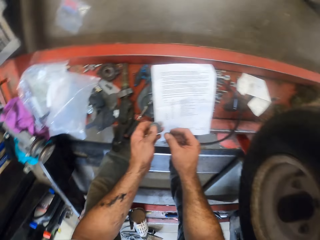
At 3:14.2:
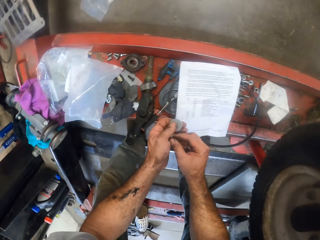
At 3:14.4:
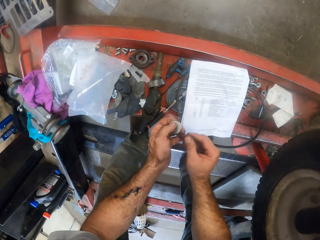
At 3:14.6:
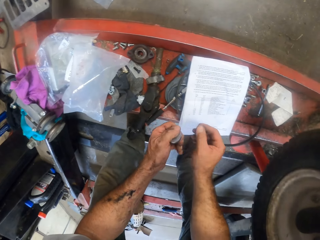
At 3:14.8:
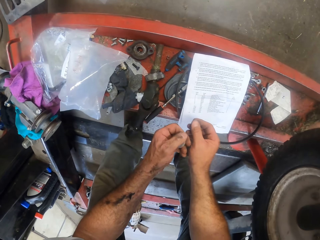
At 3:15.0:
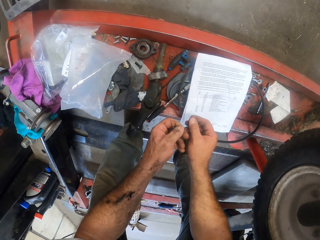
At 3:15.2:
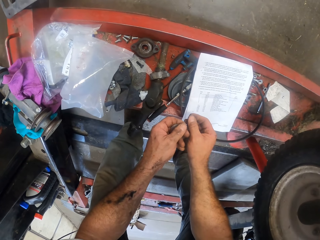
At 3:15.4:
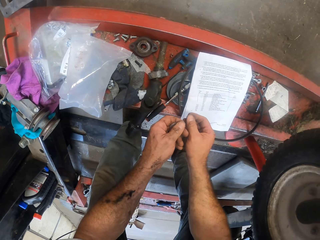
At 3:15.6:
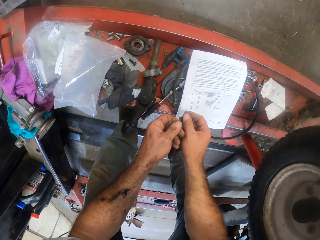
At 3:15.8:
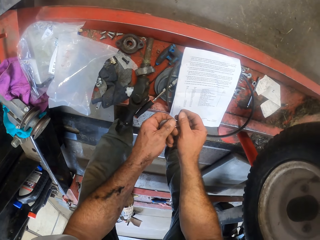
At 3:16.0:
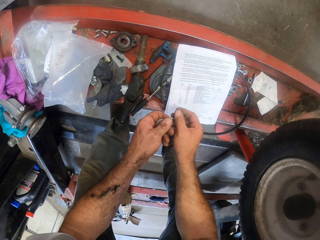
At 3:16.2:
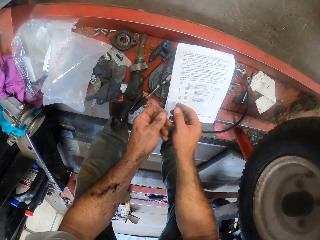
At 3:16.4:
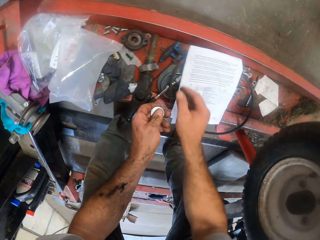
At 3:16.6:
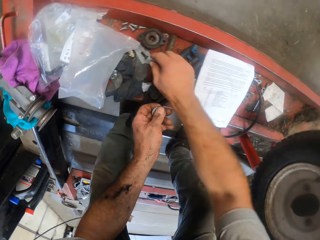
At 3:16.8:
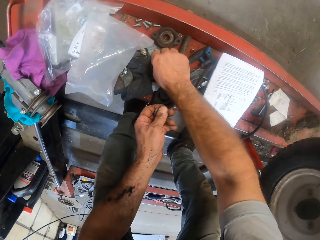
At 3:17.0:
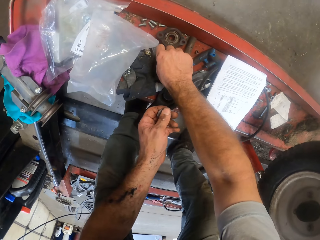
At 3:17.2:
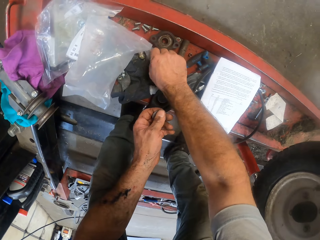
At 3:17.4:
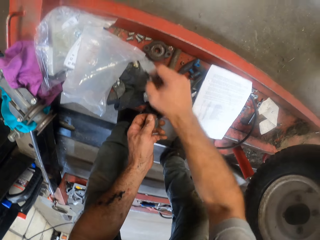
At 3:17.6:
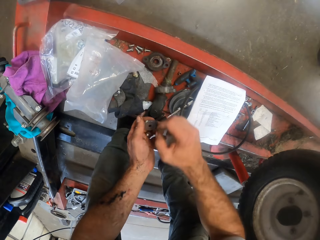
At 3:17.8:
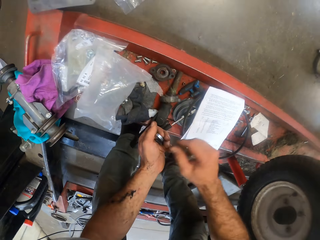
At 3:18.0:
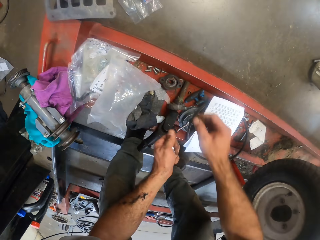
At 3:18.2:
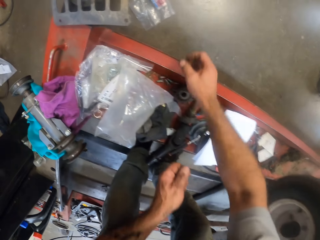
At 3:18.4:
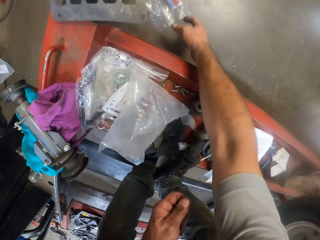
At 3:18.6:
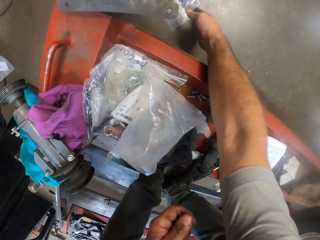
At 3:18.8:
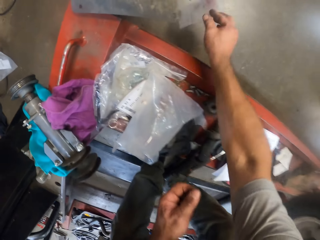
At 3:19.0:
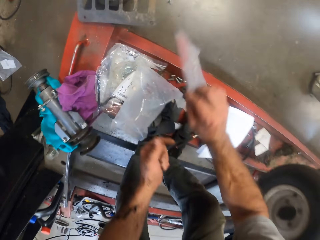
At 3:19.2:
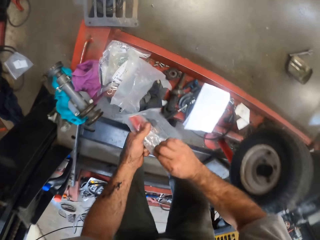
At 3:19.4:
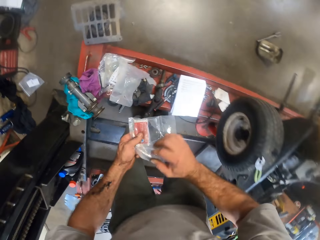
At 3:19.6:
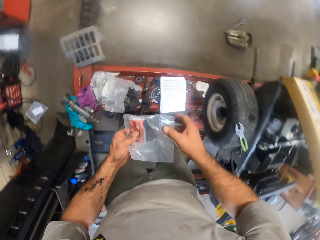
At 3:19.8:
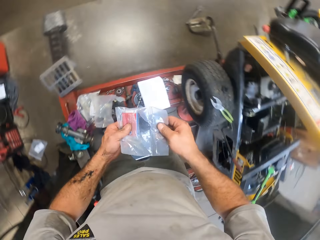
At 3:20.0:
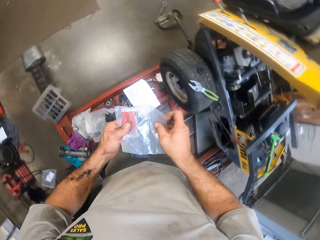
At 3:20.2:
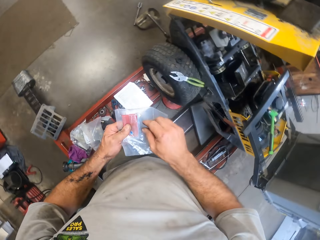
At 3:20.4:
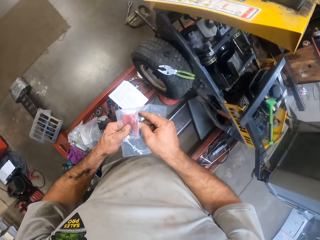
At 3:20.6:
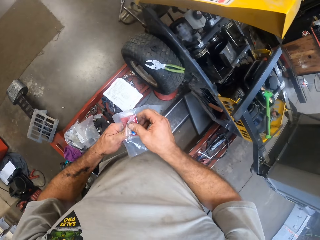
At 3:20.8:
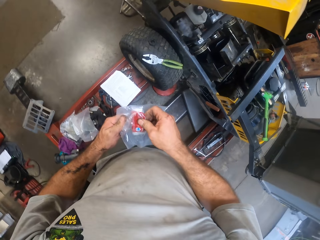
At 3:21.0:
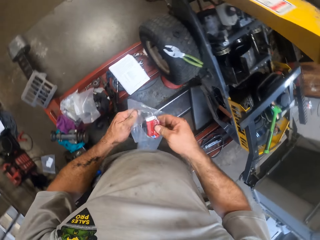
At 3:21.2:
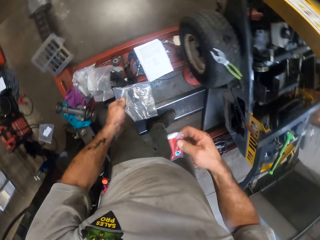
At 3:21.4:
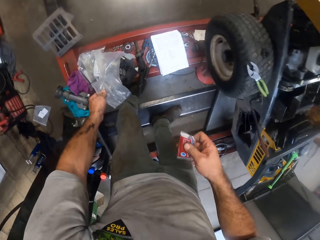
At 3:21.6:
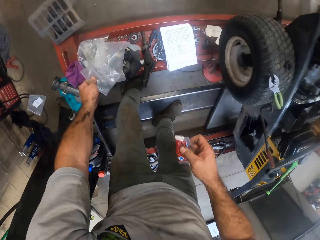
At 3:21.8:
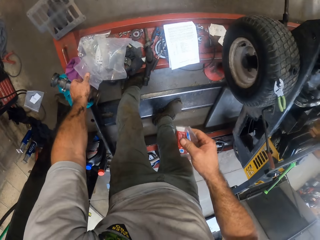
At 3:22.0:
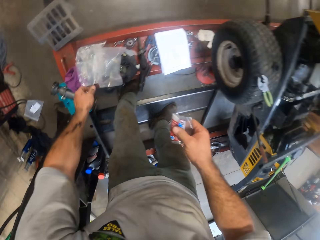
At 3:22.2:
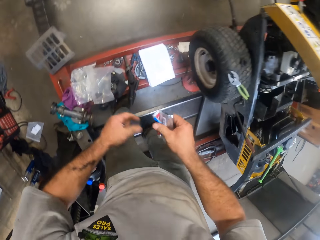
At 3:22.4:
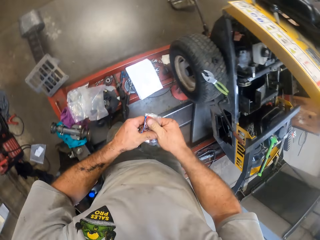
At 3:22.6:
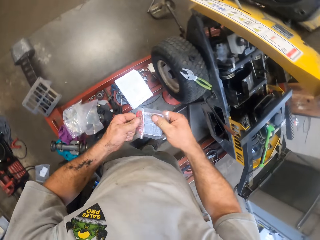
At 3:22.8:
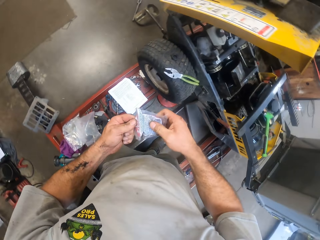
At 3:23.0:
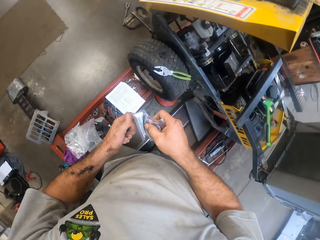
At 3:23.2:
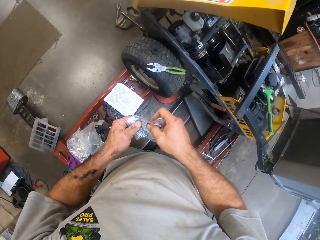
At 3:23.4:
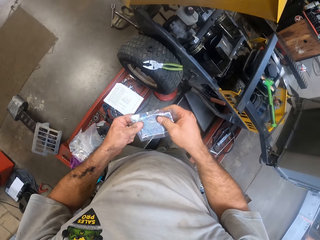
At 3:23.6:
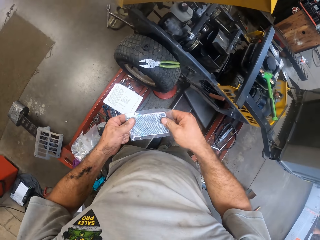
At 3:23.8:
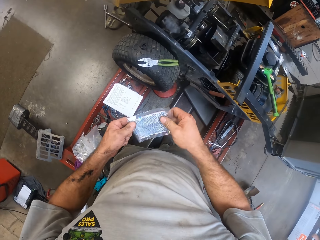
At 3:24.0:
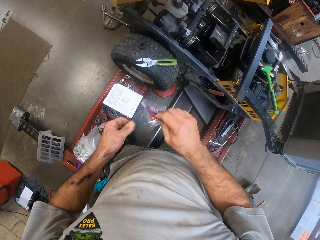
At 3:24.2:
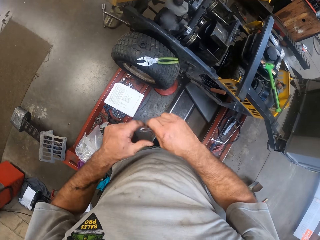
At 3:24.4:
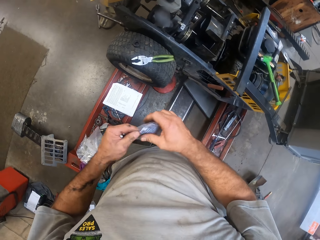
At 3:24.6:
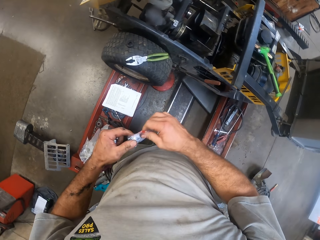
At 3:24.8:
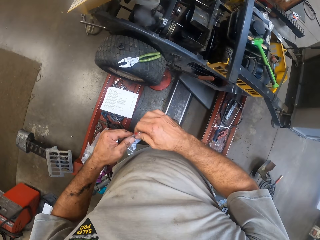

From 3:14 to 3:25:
The camera wearer passes one of the screws in his right hand to his left hand. He picks a screw from the rail of the car lifter with his right hand. He passes the screw in his right hand to his left hand. He picks a plastic bag from the floor with his right hand. He holds the plastic bag with both hands. He removes a smaller plastic bag from the plastic bag with his right hand. He drops the plastic bag in his left hand on the rail of the car lifter. He holds the smaller plastic bag with both hands.

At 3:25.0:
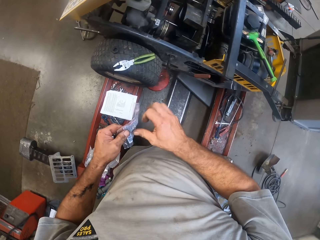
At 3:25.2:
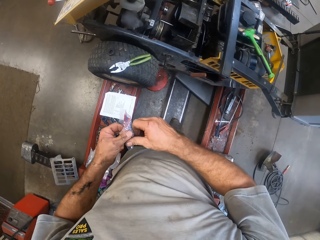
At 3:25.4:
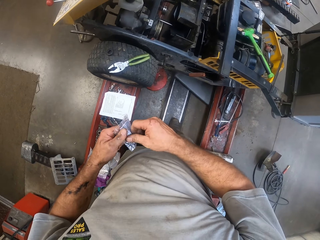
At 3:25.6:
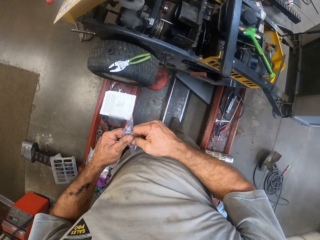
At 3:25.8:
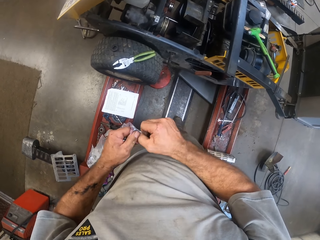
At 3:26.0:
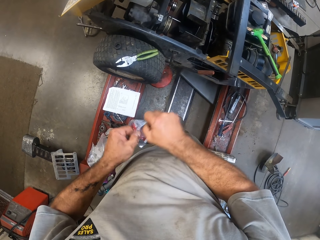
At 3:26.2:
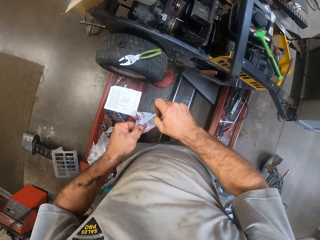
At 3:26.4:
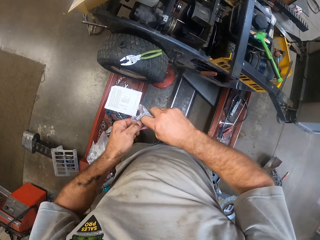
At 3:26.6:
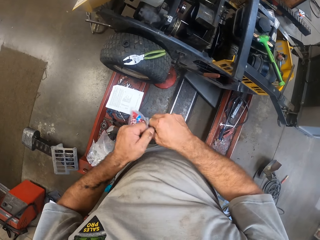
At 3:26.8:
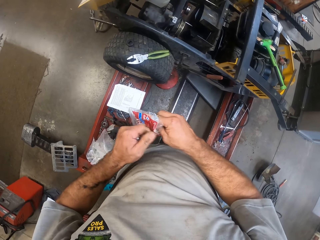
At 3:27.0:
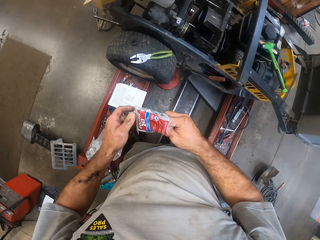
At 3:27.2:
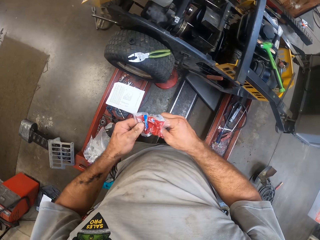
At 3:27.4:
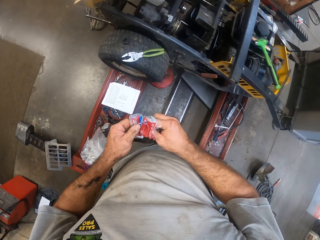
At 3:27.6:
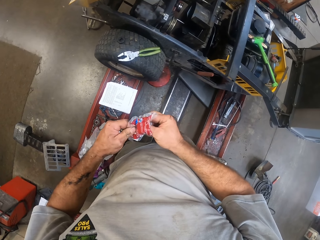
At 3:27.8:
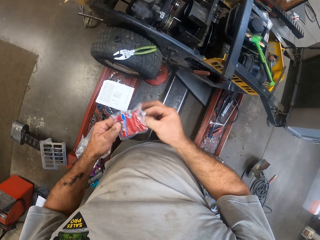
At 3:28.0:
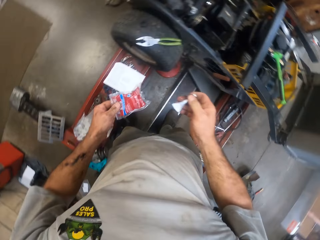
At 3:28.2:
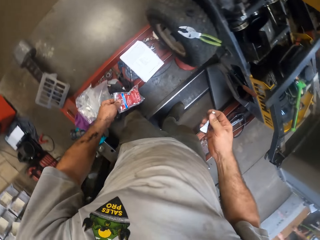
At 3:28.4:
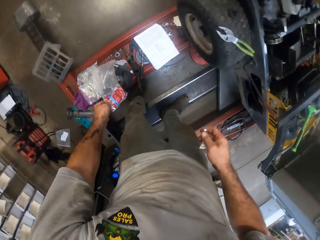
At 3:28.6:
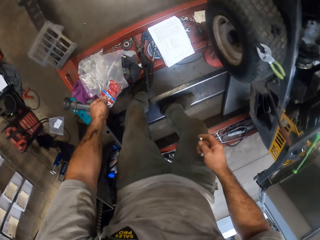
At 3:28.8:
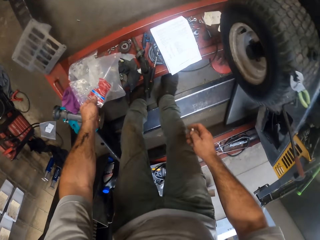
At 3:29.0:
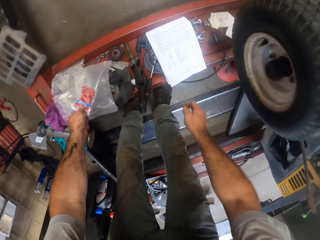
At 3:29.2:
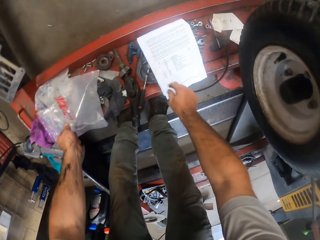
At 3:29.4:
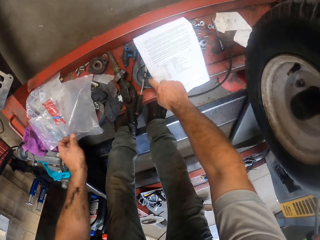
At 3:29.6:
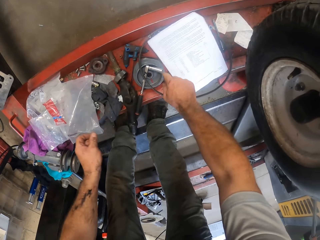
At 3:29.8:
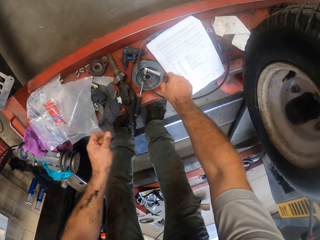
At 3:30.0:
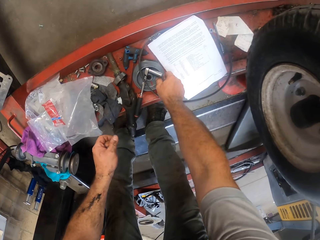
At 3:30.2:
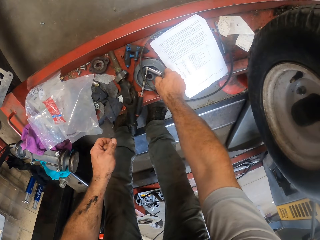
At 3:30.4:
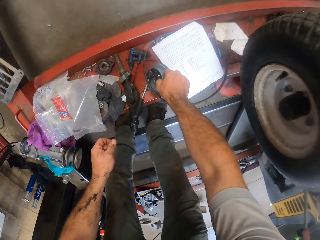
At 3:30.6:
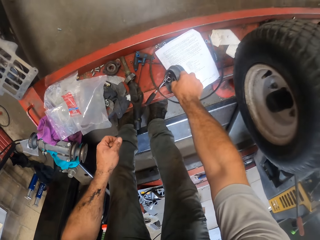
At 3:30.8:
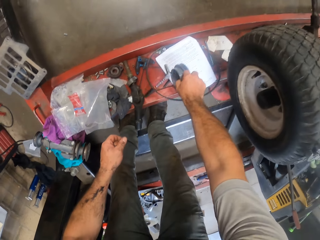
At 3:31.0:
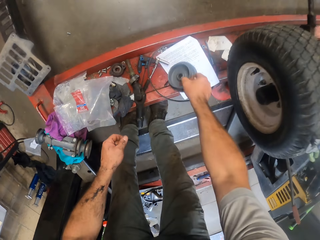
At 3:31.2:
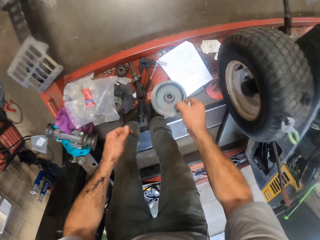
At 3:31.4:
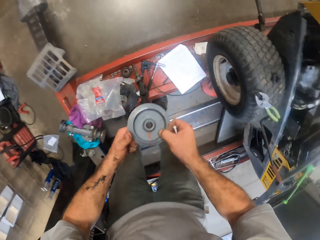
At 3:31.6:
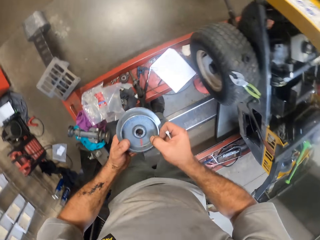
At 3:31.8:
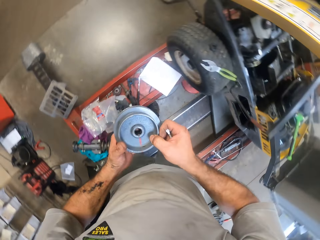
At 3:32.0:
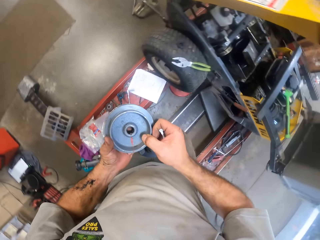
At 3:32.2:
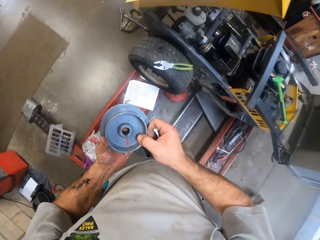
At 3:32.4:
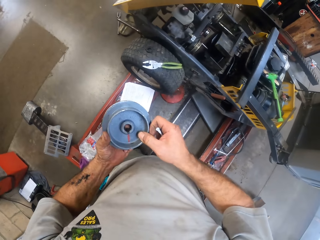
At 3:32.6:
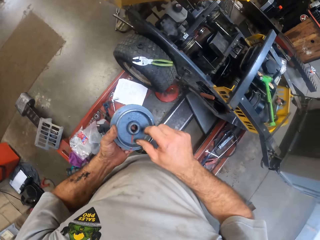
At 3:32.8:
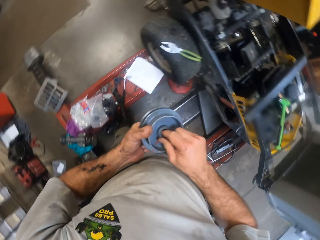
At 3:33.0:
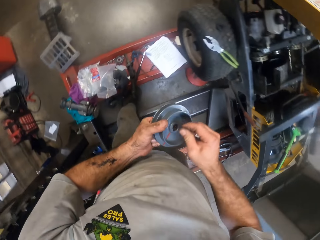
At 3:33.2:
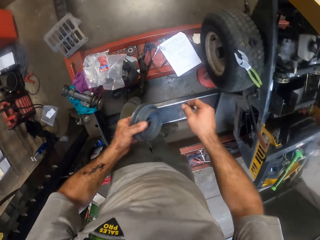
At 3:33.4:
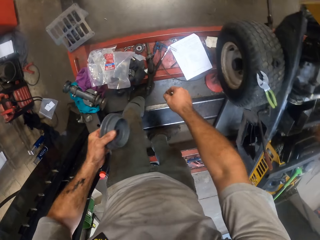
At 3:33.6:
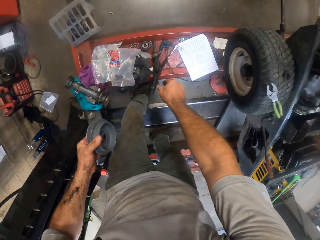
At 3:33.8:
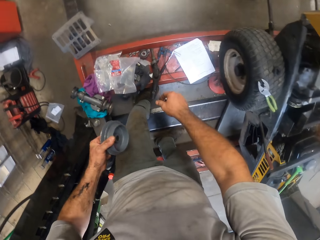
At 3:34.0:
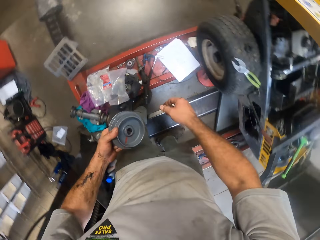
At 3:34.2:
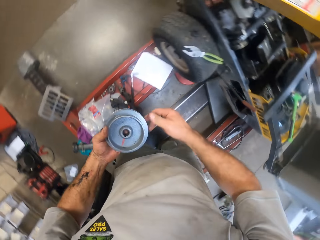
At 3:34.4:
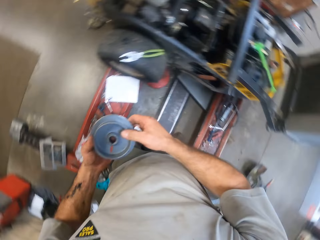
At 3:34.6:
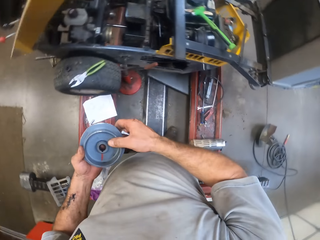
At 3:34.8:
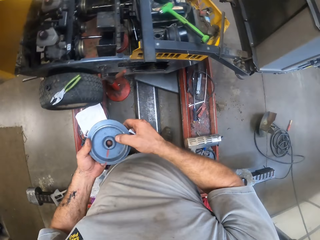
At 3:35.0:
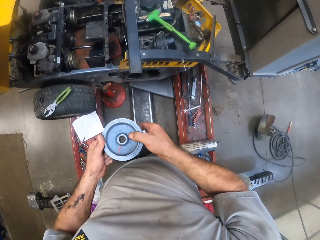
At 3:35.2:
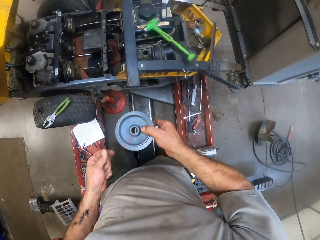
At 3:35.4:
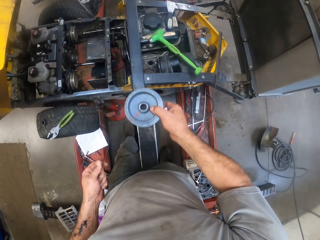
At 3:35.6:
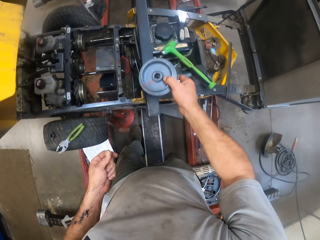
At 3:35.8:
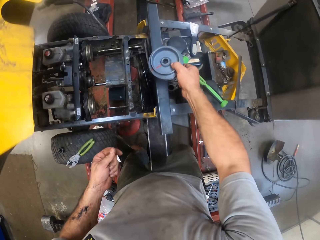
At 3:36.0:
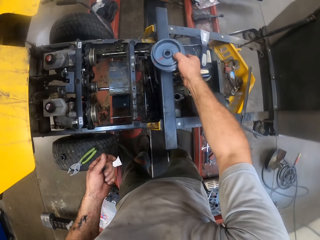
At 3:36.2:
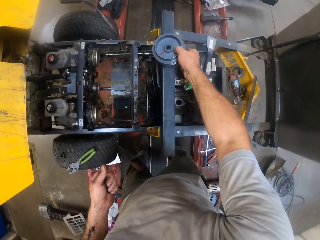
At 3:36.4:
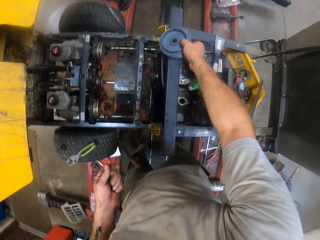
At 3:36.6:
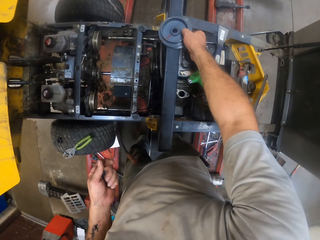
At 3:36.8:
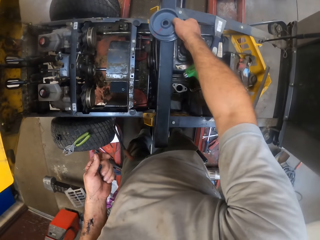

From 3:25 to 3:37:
The camera wearer opens the plastic bag with both hands. He removes a glue container from the small plastic bag with his hand. He drops the small plastic bag in his left hand on the rail of the car lifter. He moves the paper to the right with his right hand. He picks a pulley disc from the rail of the car lifter with his right hand. He holds the pulley disc with both hands. He removes debris from the inner part of the pulley disc with his right hand. He throws the debris on the rail of the car lifter with his right hand. He holds the pulley disc with both hands. He holds the pulley disc with his right hand.
